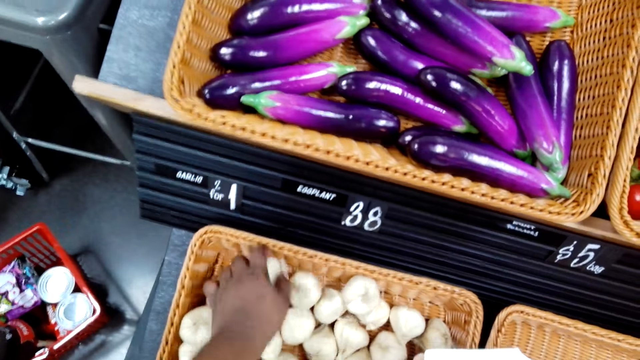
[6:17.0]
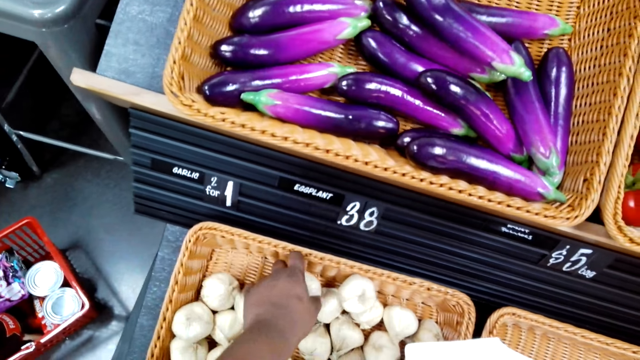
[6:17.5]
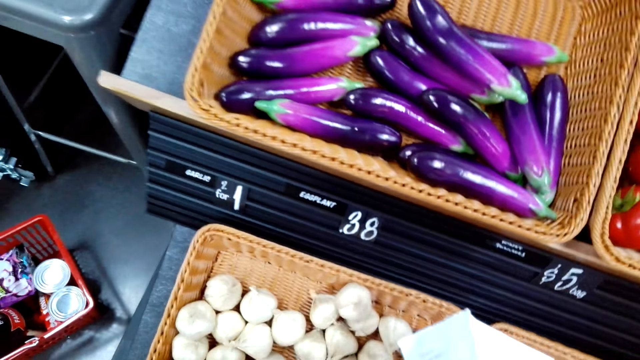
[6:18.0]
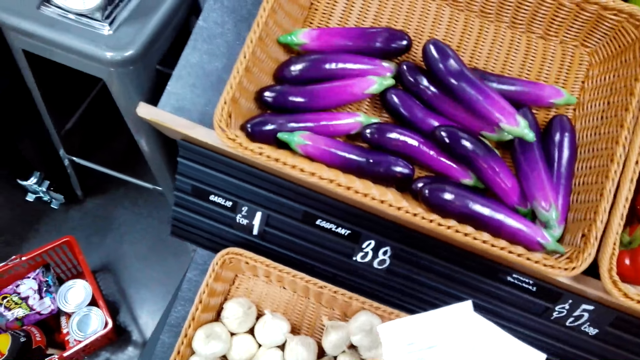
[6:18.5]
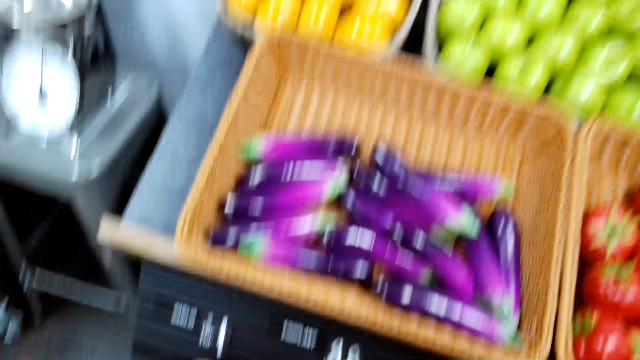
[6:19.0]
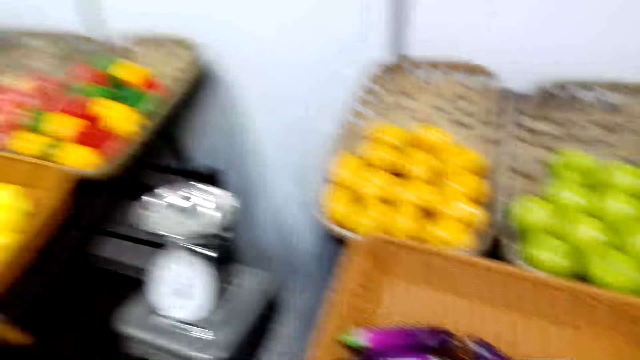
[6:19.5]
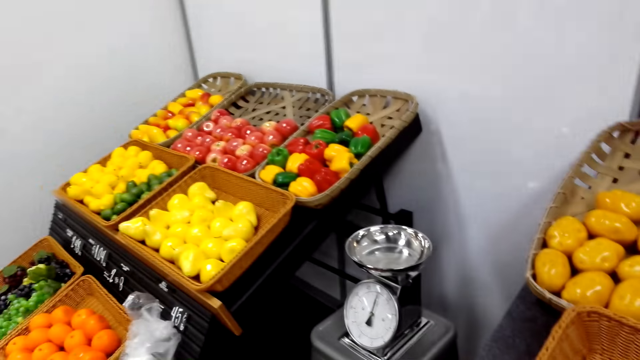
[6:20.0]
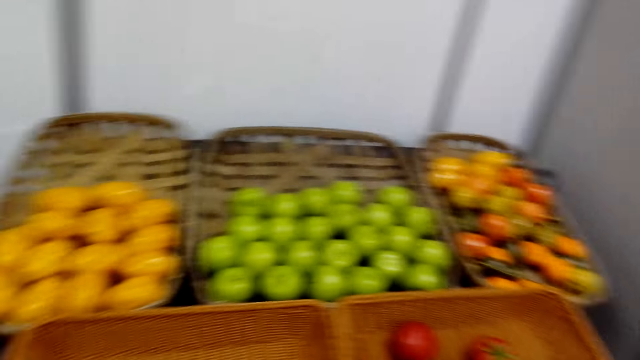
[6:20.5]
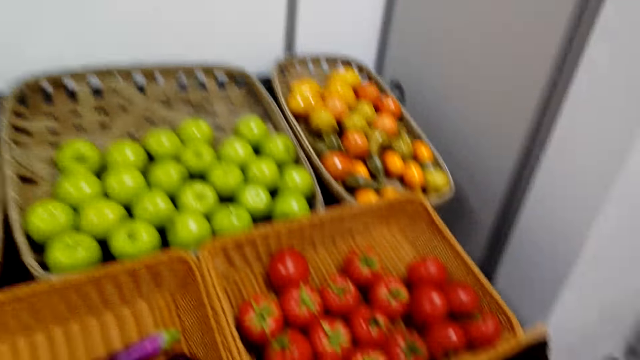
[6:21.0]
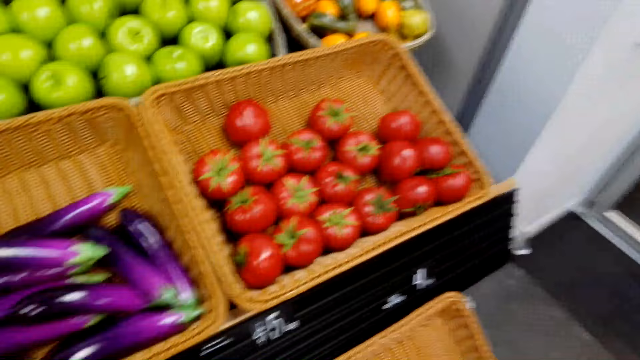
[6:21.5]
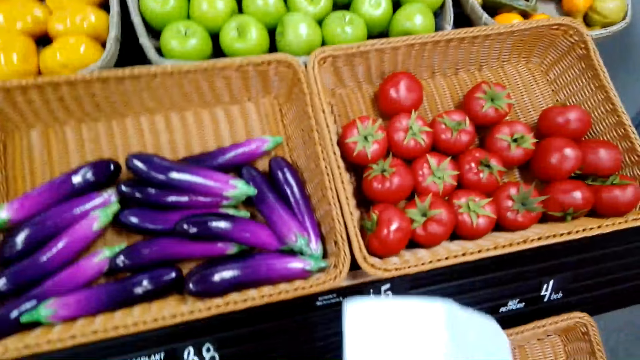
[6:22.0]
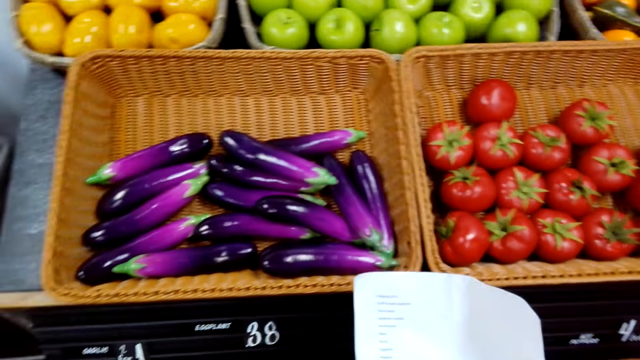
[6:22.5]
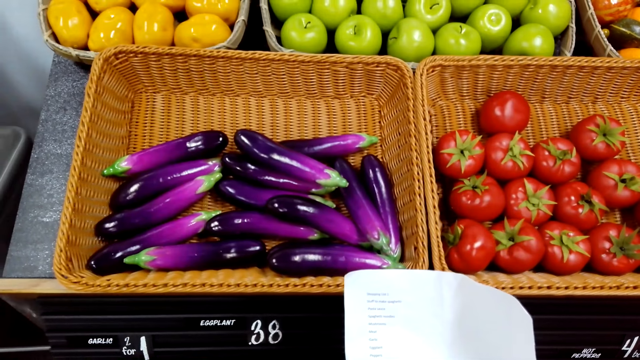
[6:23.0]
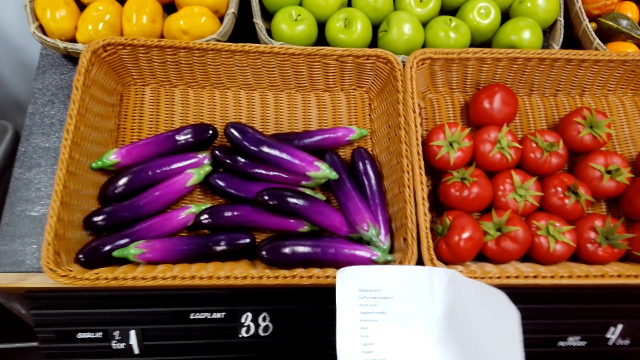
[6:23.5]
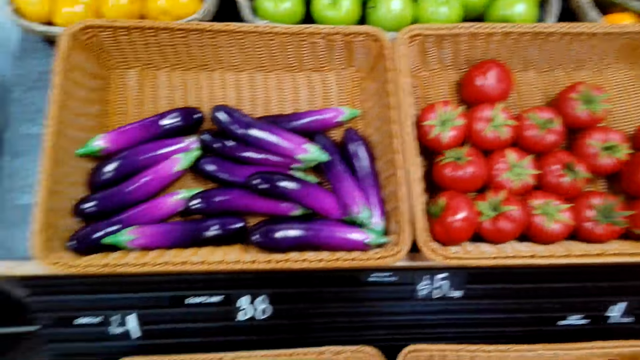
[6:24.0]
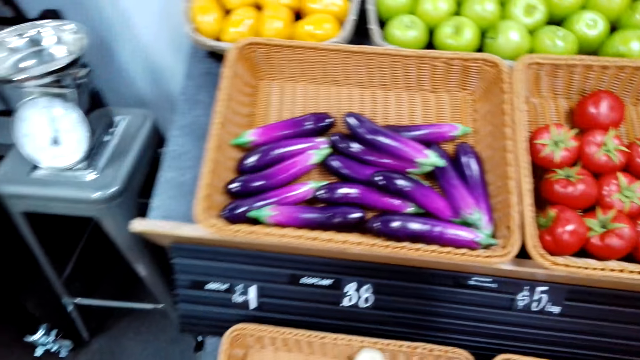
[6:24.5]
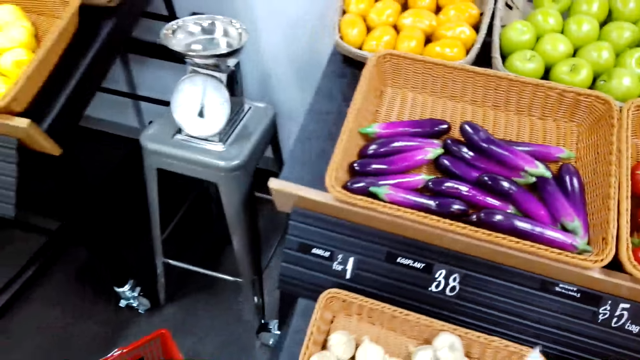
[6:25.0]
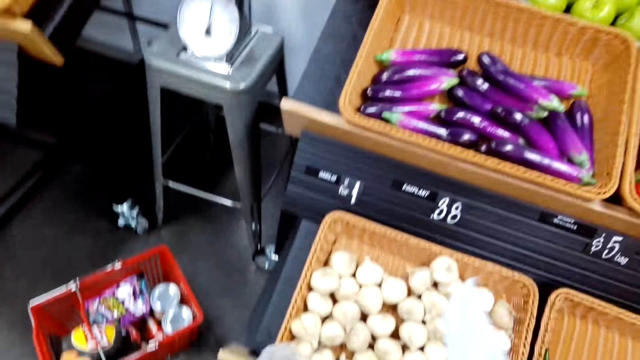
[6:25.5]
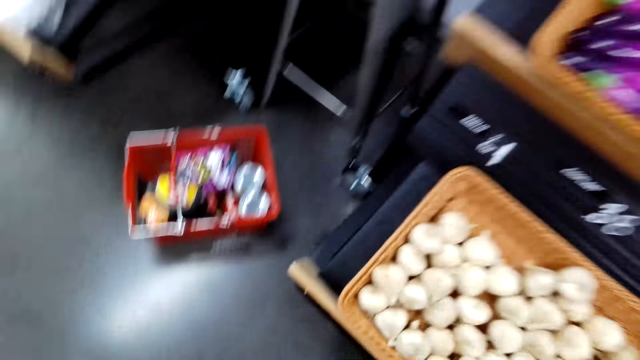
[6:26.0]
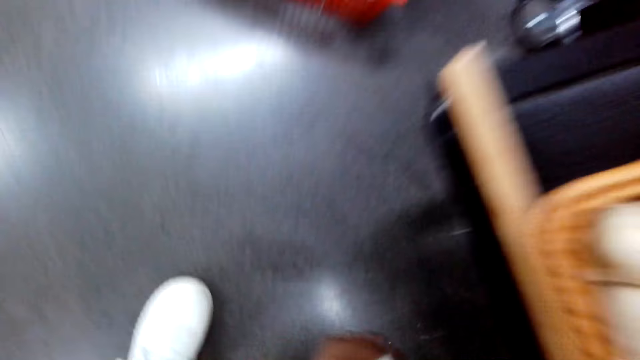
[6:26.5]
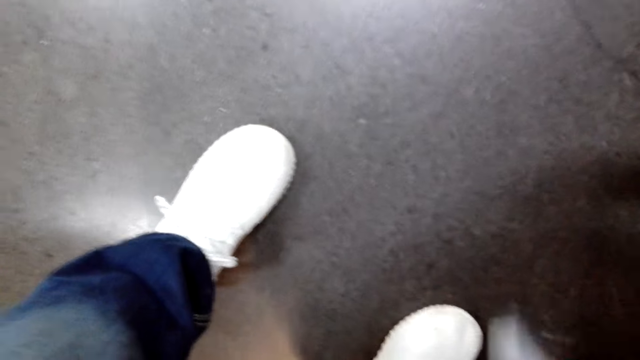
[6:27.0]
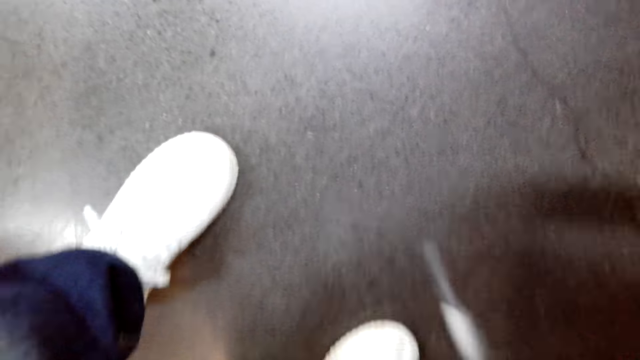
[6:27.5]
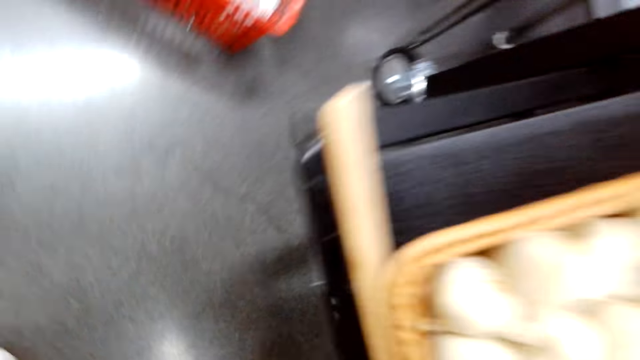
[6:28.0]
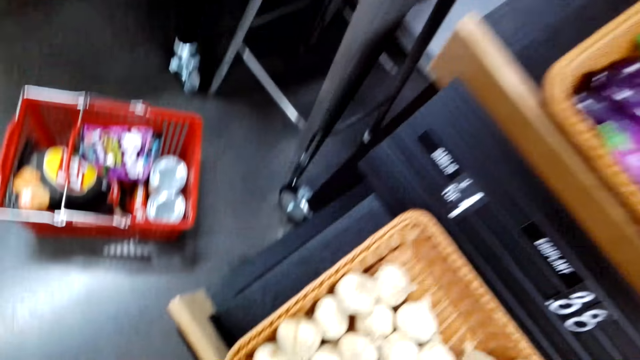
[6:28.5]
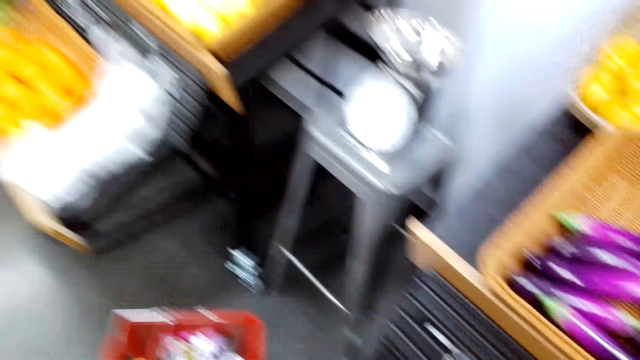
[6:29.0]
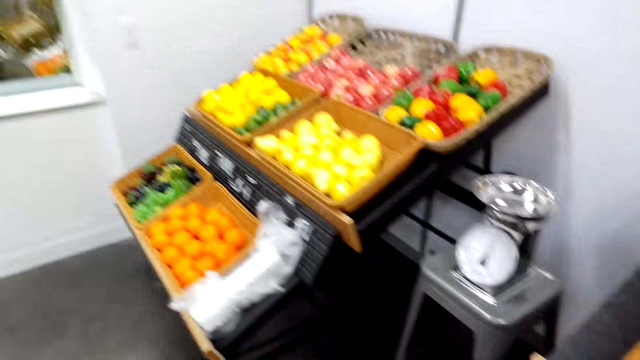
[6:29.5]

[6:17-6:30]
The camera wearer puts the garlic in the plastic bag. They look around. They read through the shopping list. They drop the garlic. They pick up the garlic.

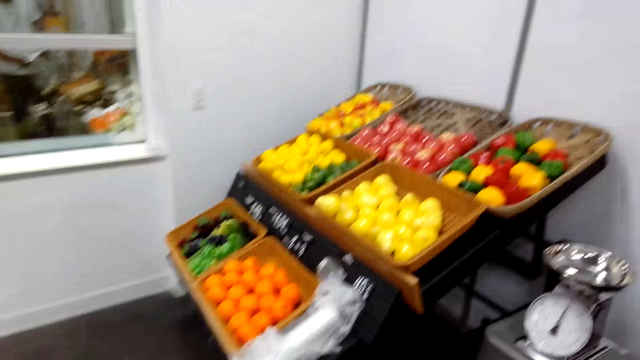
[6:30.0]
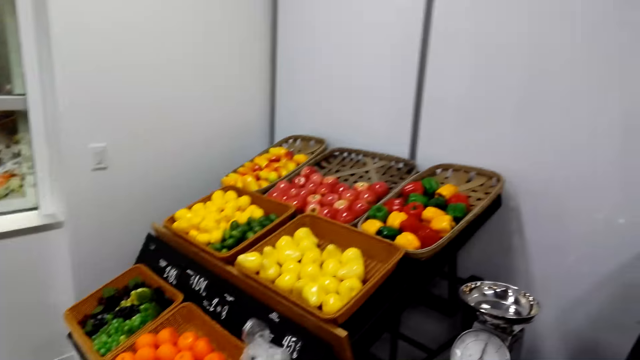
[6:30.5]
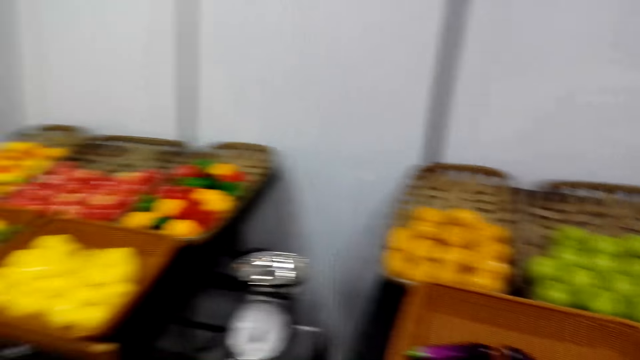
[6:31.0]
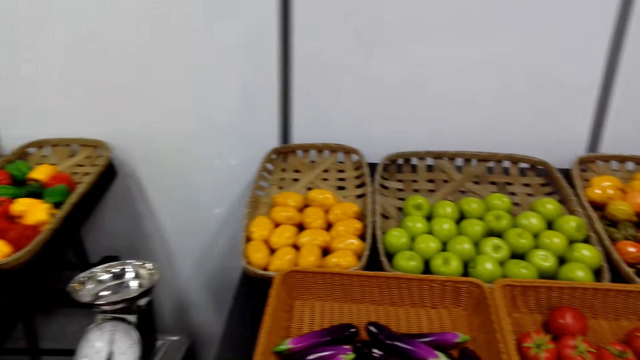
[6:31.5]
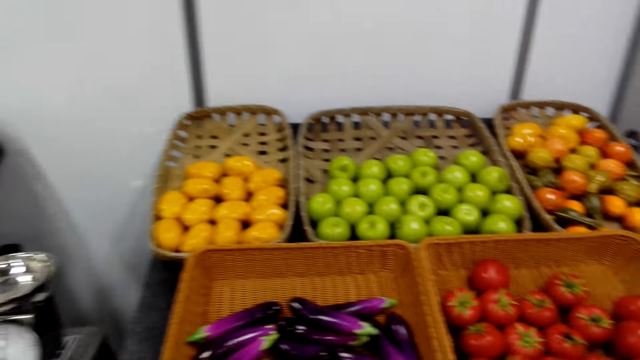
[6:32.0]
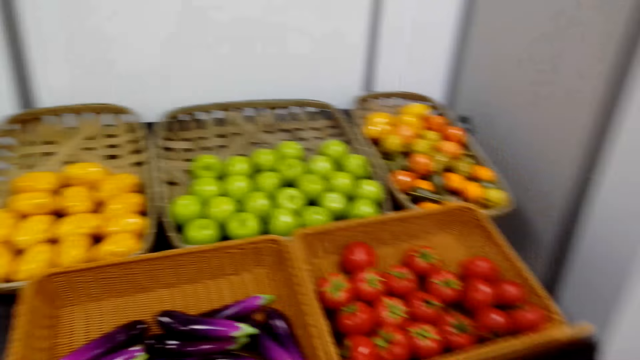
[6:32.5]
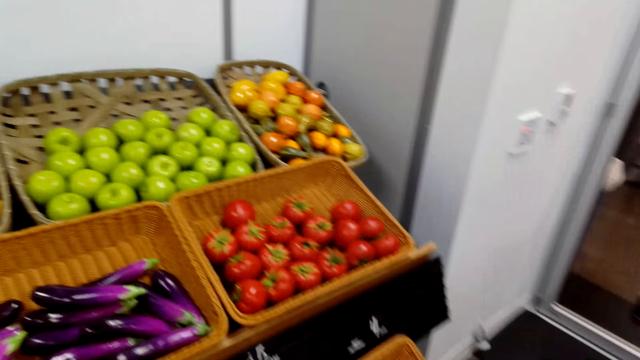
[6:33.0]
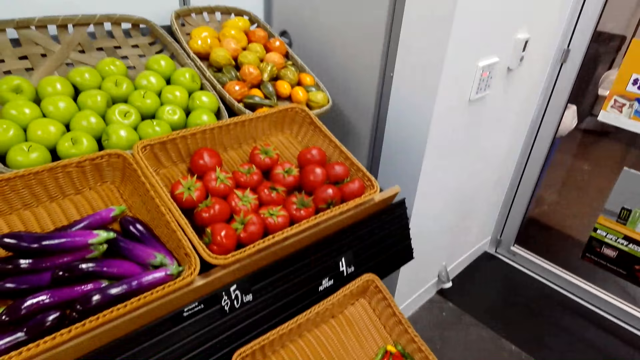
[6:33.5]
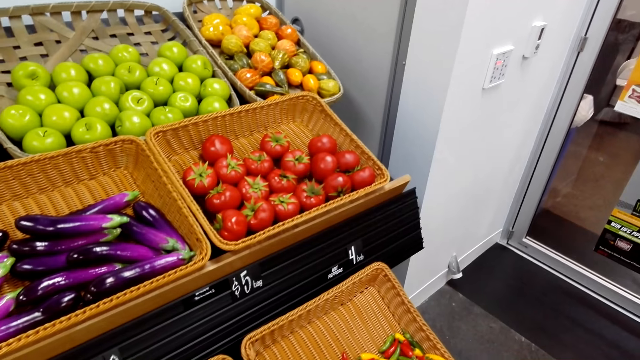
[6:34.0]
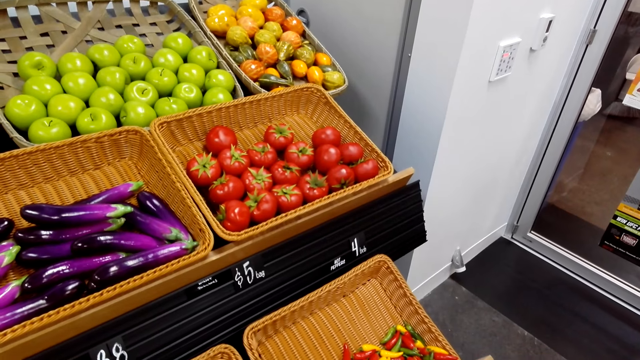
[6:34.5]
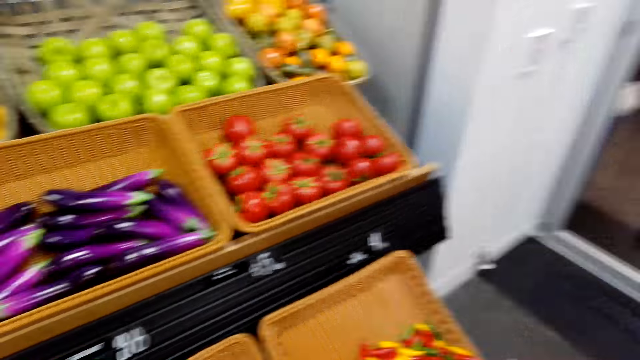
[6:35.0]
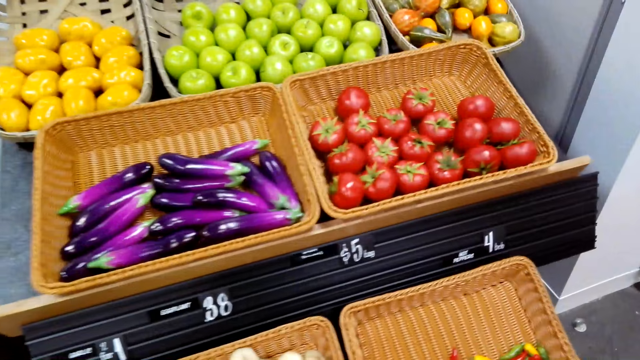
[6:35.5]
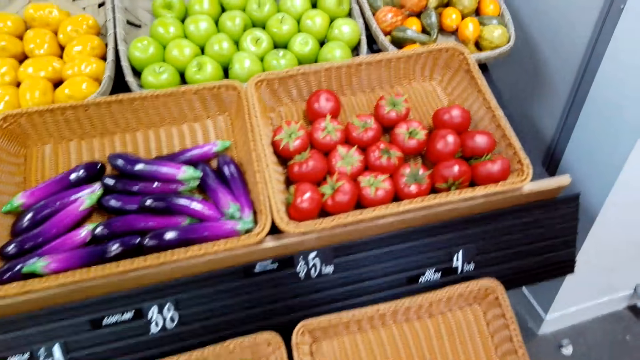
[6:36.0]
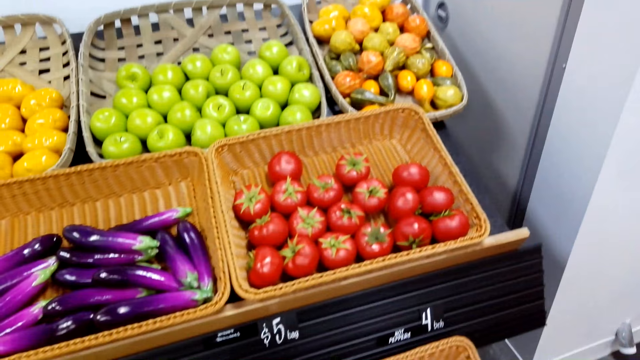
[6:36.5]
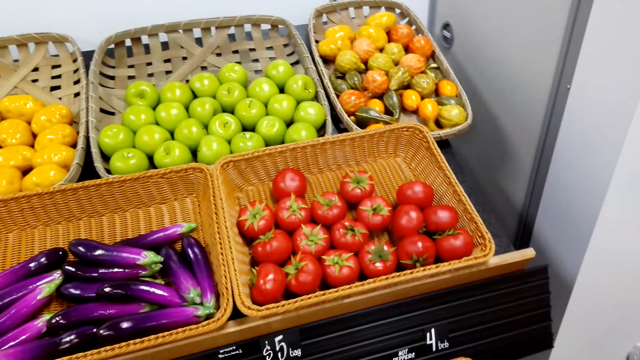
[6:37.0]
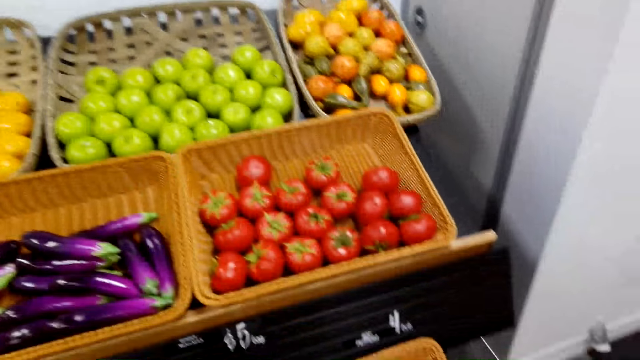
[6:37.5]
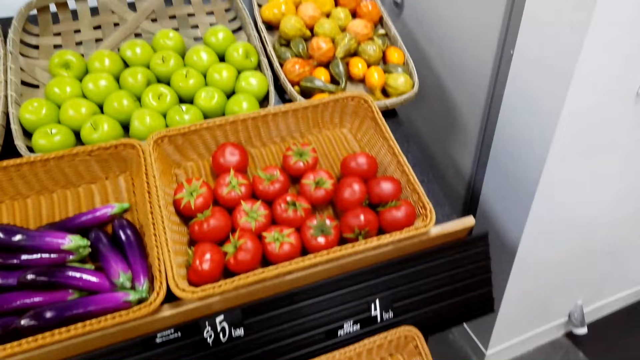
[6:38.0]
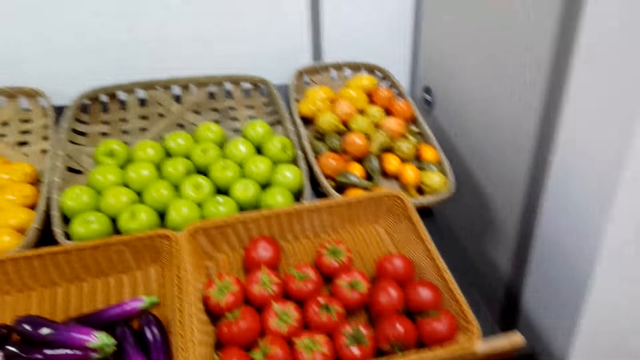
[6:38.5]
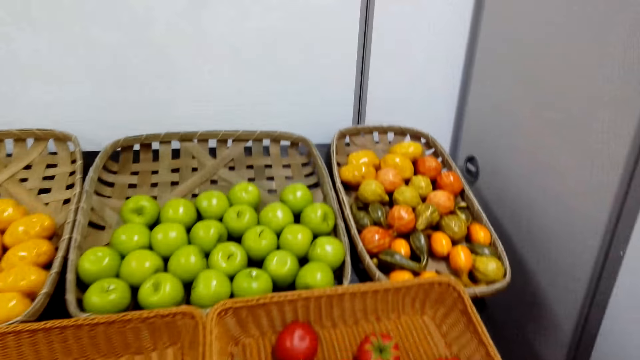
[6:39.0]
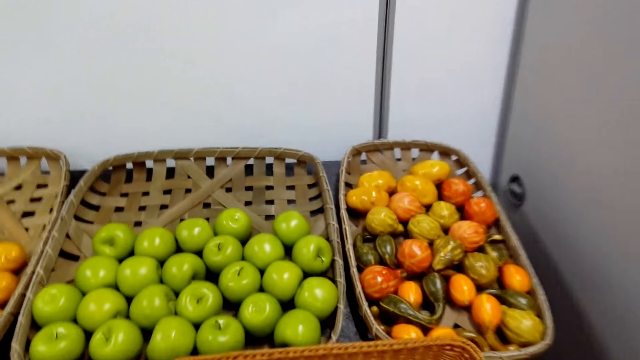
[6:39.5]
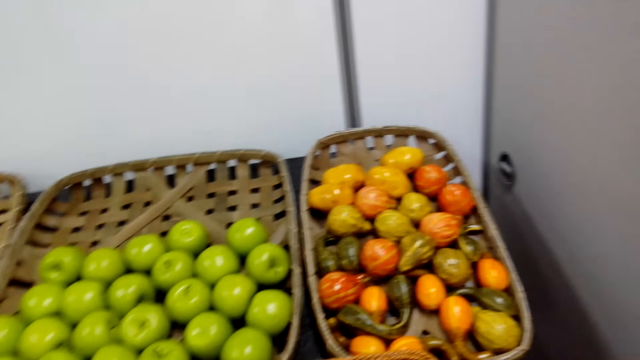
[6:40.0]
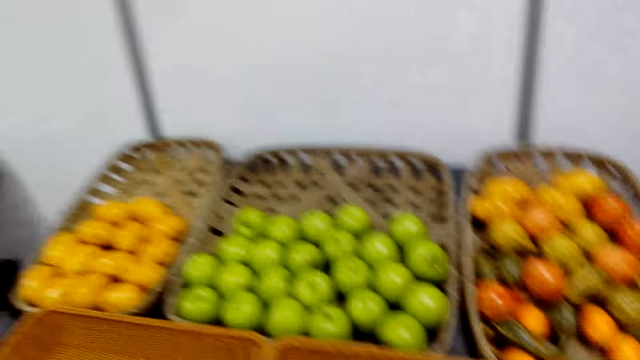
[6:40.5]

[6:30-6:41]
The camera wearer looks around the grocery area.
